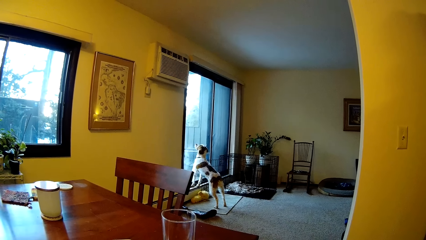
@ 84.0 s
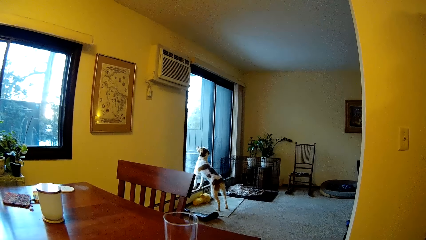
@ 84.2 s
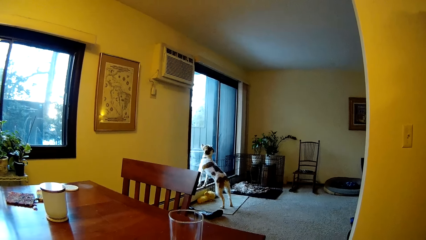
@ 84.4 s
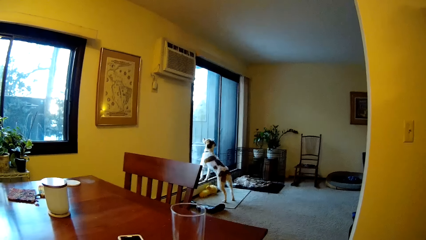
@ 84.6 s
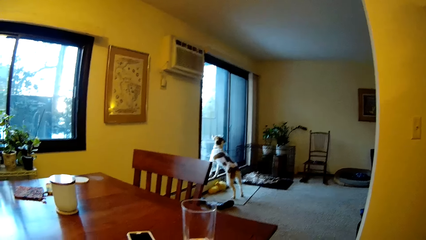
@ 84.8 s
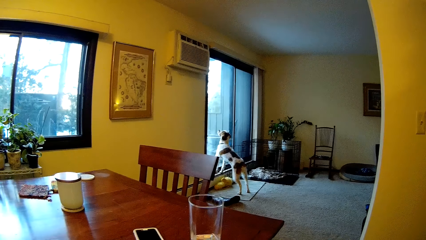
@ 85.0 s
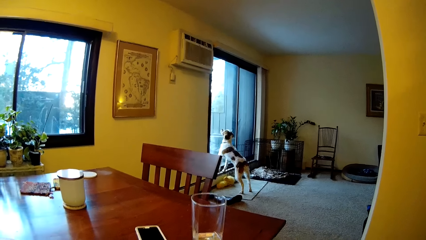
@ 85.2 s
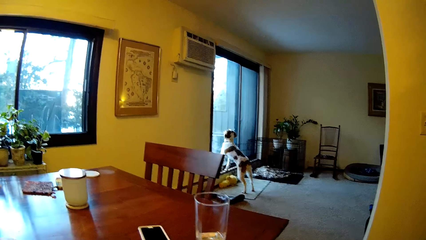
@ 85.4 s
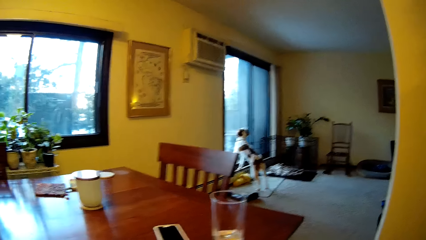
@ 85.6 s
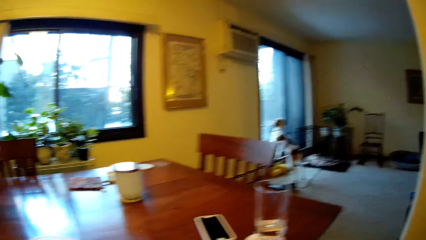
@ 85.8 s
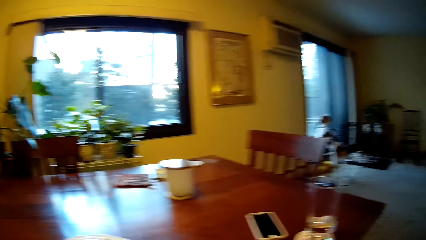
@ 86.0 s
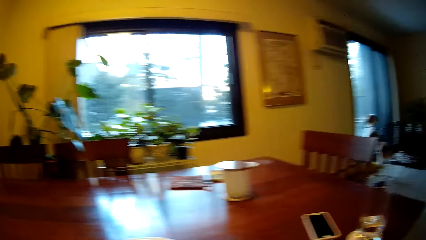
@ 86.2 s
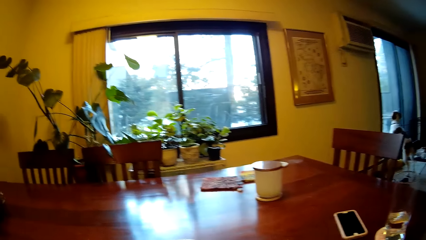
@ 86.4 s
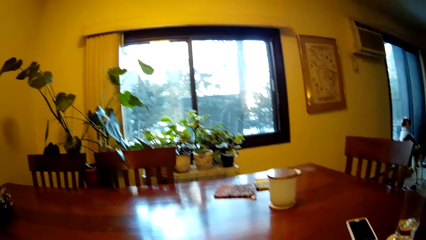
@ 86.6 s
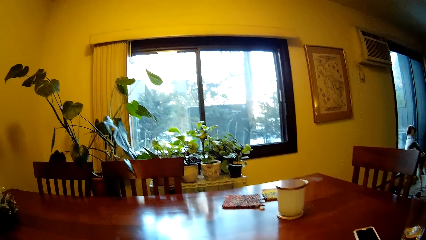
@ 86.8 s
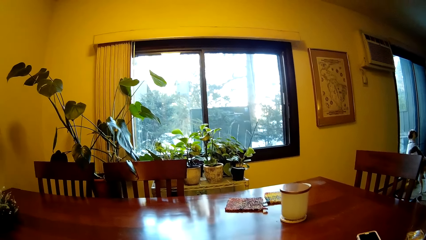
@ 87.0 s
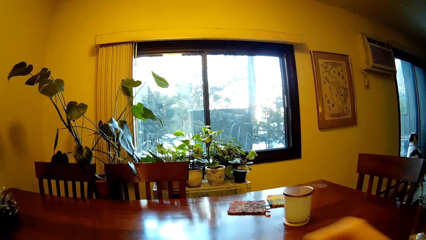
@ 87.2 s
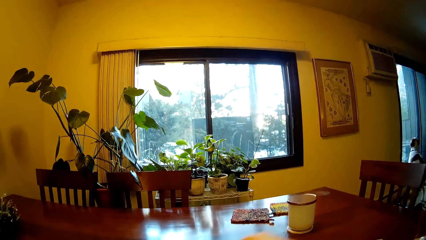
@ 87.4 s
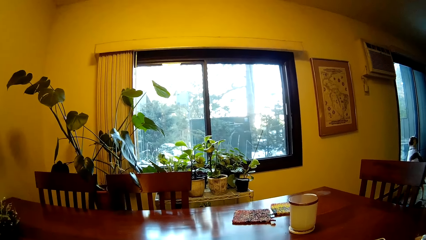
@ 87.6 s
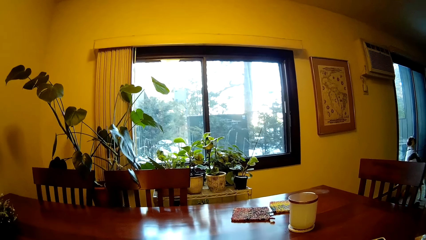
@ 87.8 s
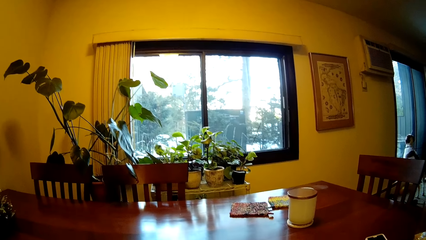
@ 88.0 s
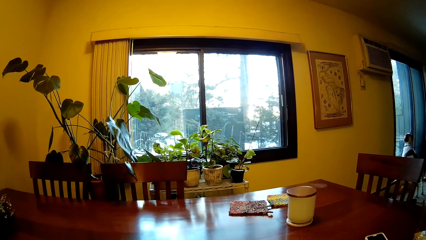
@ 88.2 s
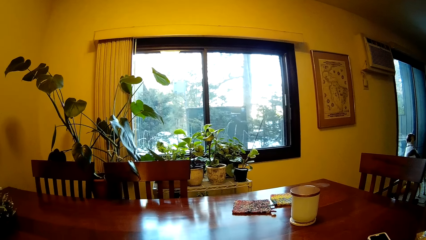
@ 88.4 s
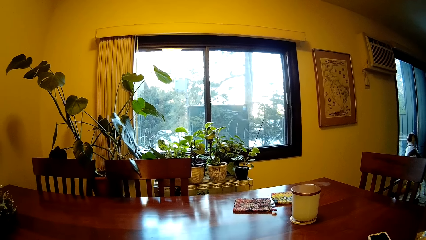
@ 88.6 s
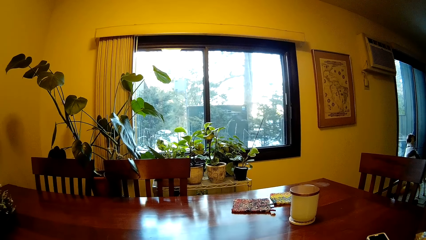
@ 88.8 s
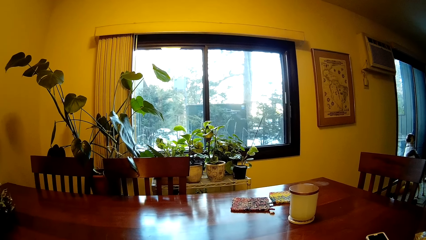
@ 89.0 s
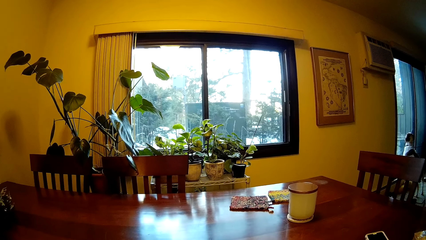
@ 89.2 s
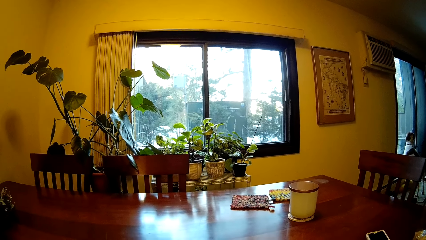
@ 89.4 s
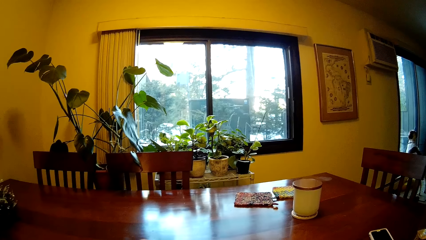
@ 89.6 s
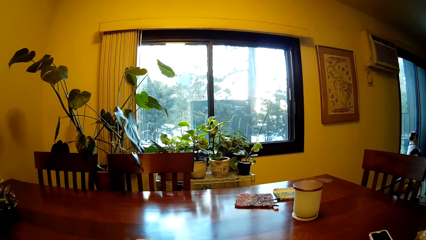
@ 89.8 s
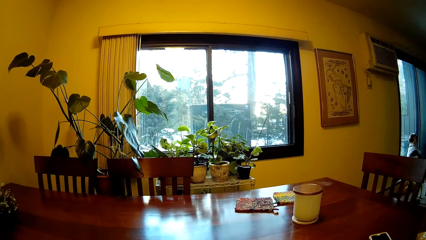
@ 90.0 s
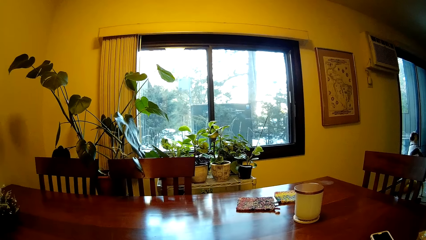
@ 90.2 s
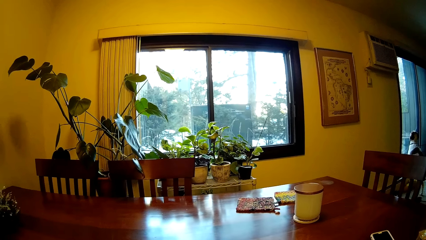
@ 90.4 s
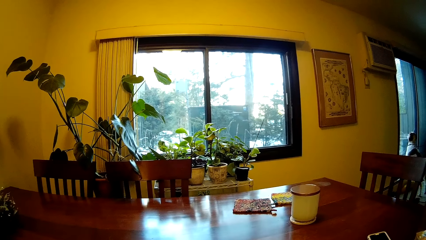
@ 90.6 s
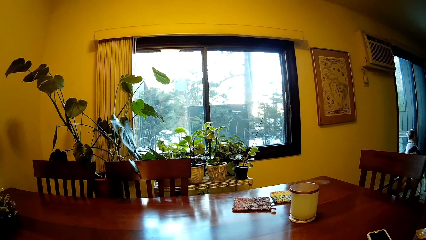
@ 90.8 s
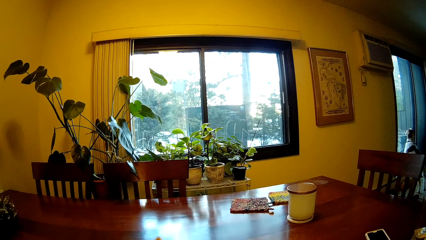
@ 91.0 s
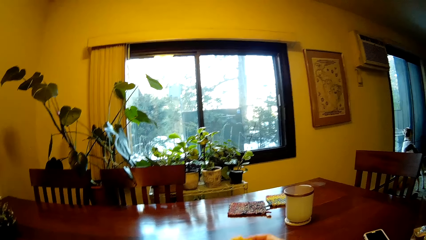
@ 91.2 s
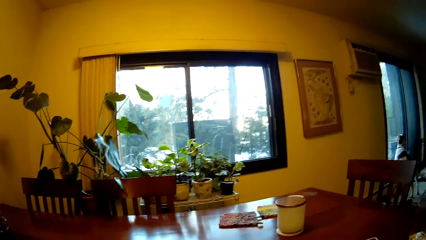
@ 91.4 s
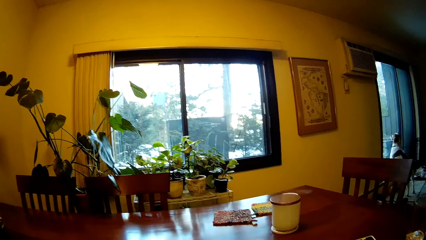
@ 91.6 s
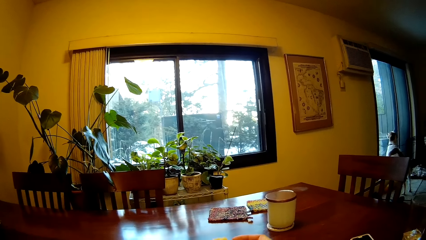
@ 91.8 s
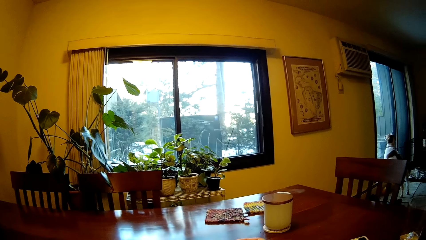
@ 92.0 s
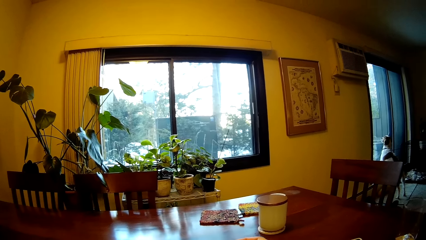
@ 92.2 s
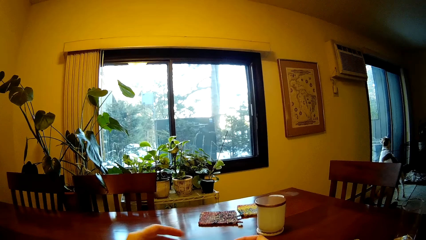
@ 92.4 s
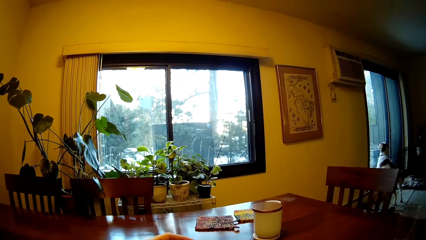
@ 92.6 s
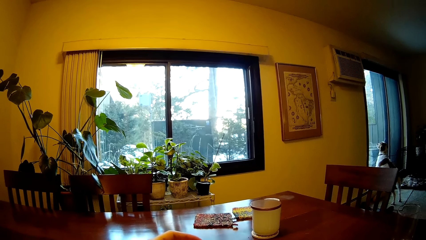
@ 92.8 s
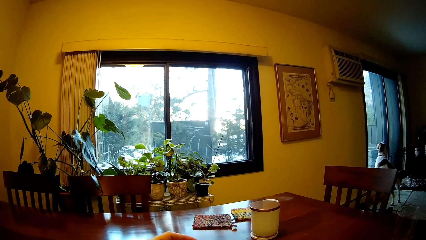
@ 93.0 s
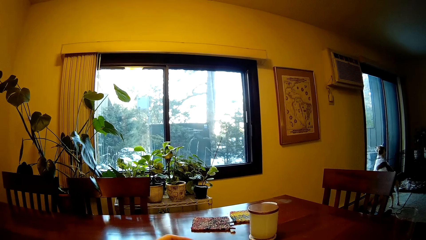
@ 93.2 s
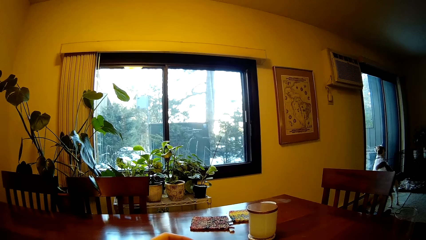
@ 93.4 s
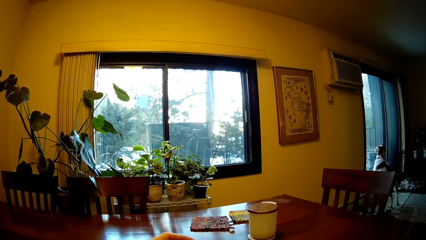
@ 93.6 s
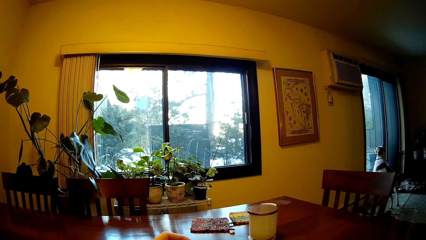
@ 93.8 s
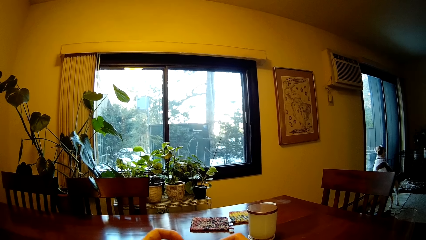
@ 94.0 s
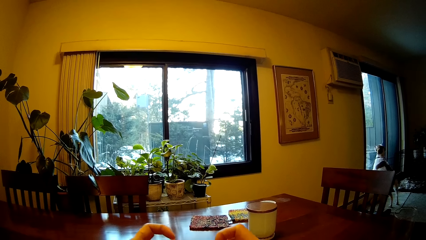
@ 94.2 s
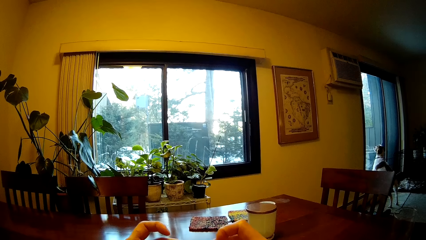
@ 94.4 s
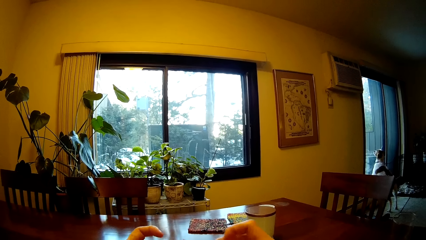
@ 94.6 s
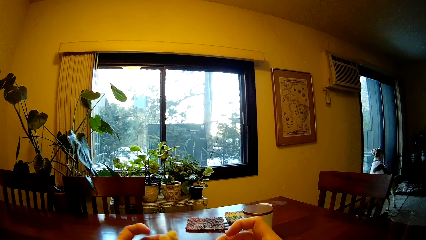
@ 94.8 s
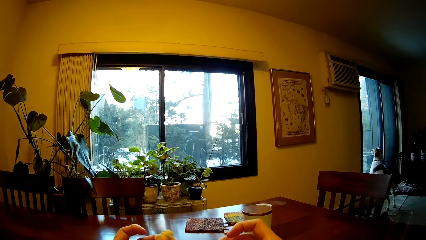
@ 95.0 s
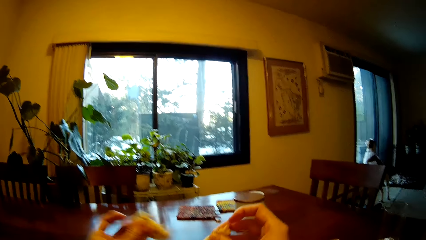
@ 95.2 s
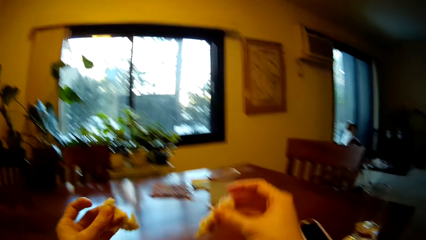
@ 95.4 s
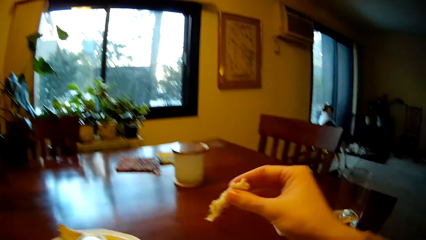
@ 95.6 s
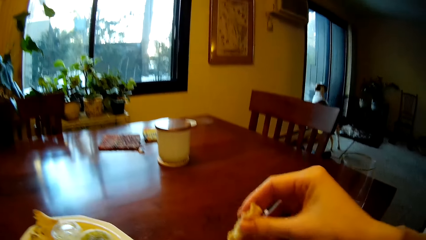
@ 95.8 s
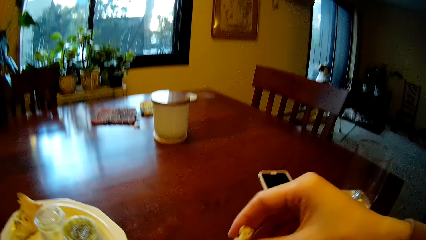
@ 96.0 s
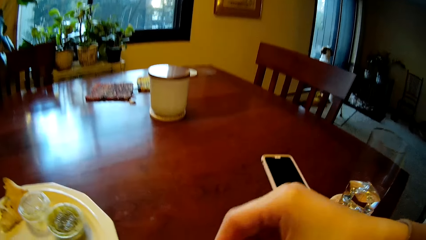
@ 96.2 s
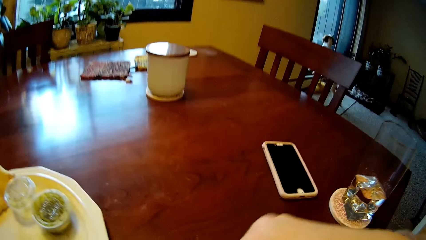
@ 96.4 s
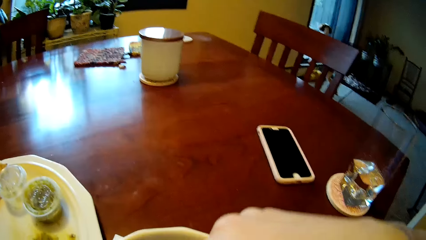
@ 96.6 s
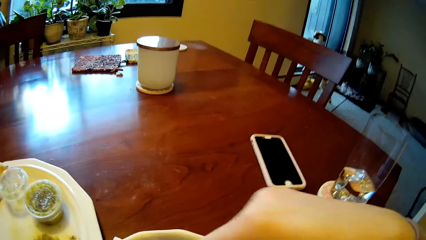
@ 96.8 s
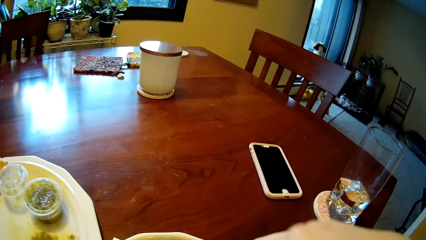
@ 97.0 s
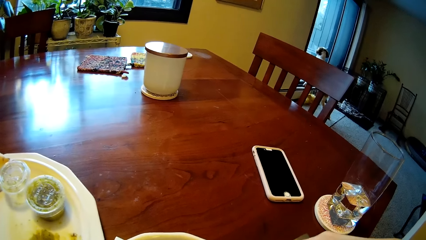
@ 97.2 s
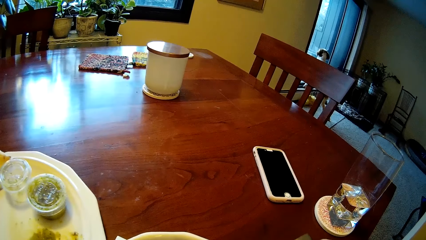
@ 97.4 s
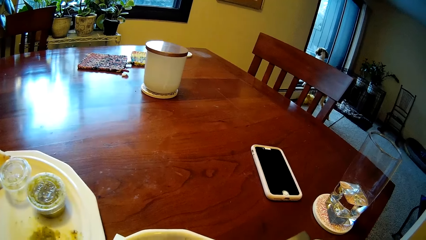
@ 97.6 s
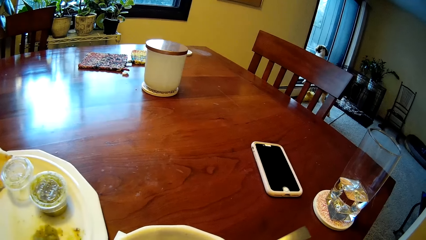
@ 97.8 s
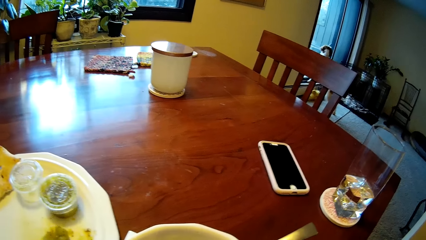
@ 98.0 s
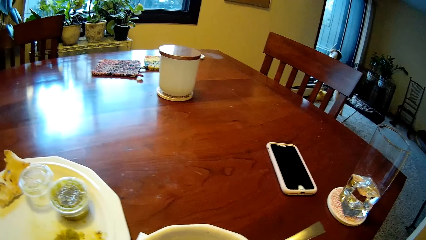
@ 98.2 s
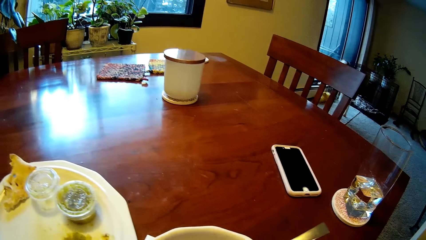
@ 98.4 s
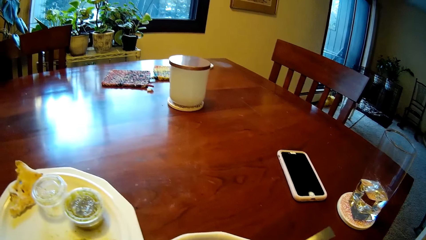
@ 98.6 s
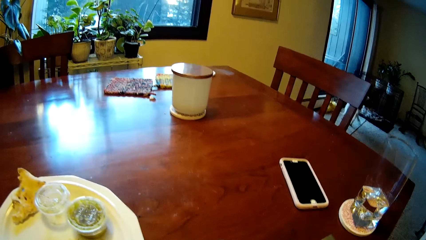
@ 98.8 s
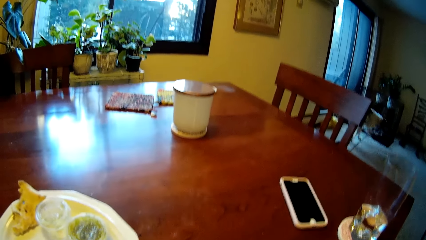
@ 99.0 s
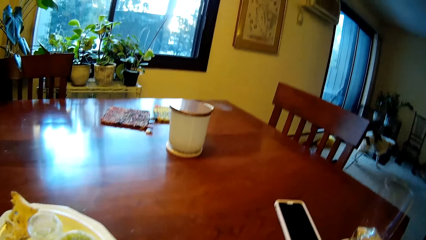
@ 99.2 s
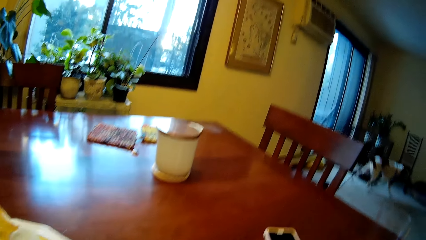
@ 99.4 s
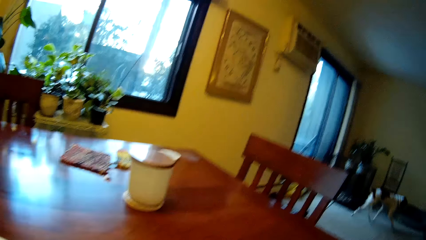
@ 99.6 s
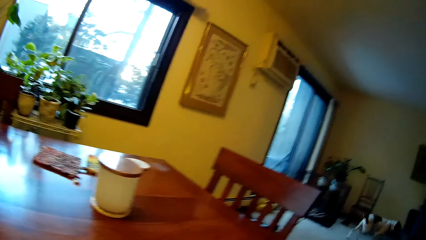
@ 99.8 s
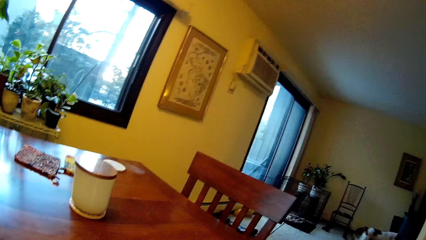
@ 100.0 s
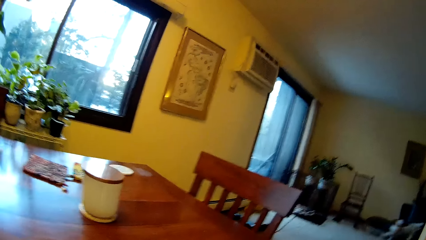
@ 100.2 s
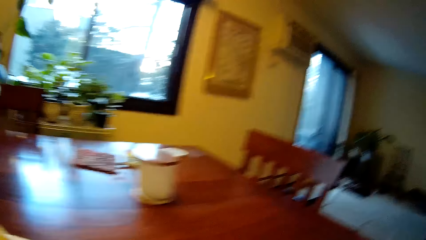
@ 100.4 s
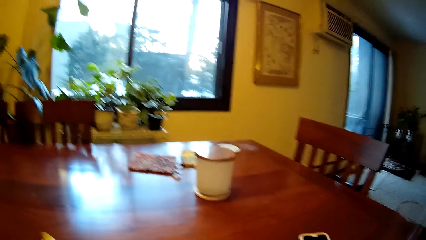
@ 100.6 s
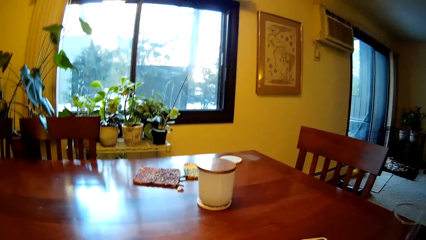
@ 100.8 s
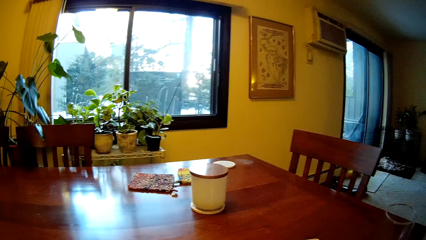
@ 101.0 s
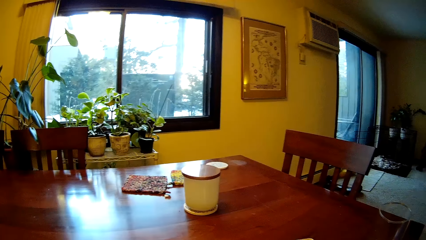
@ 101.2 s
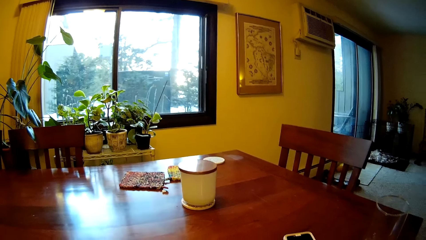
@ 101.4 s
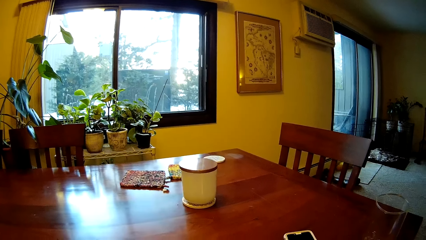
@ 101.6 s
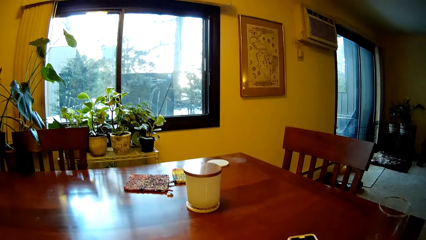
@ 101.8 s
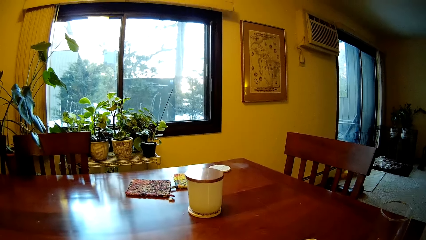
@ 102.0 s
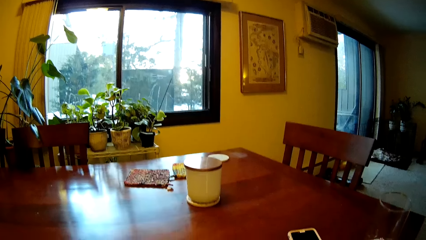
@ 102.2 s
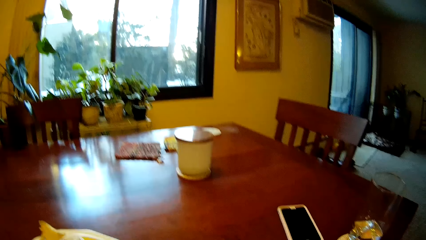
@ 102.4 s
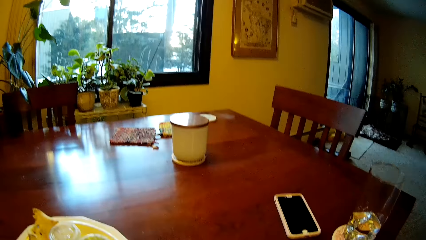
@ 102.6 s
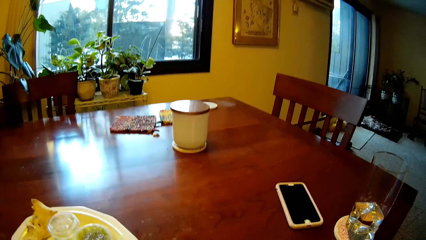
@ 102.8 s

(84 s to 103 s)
The camera wearer picks up the fries with both hands. He holds a cookie. He dips the fries into a plate with his right hand. The dog leaves the glass door.
